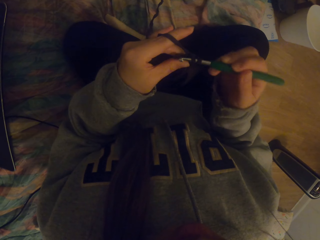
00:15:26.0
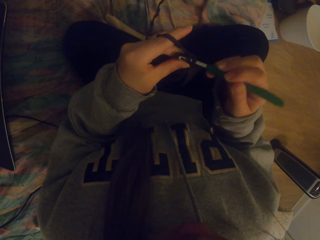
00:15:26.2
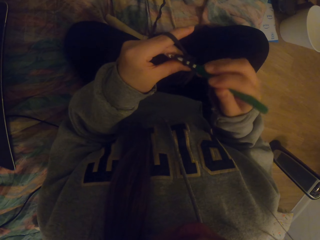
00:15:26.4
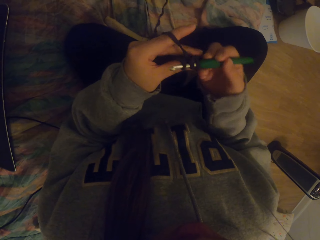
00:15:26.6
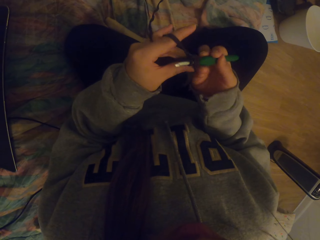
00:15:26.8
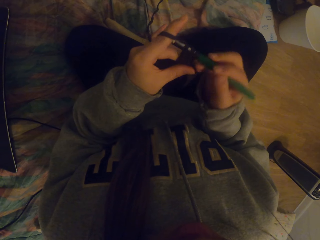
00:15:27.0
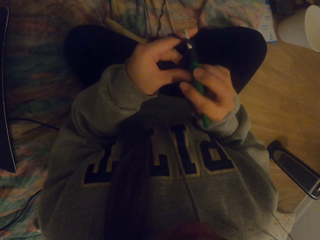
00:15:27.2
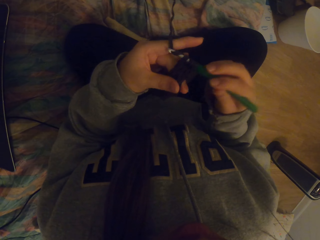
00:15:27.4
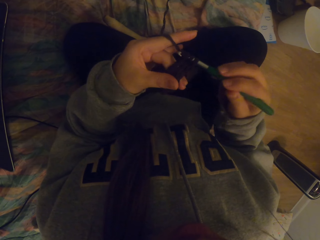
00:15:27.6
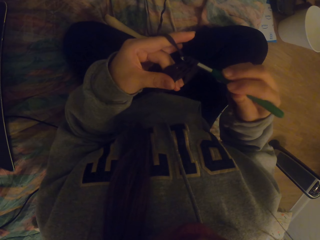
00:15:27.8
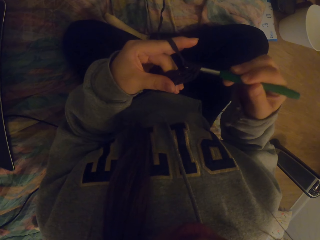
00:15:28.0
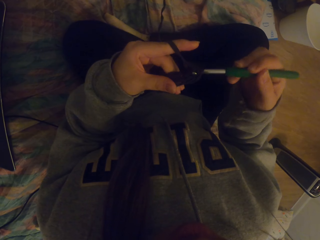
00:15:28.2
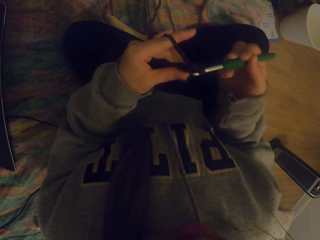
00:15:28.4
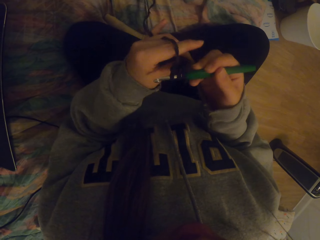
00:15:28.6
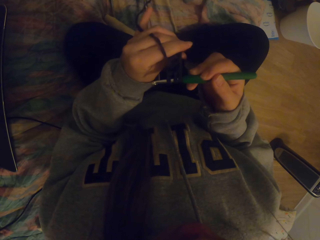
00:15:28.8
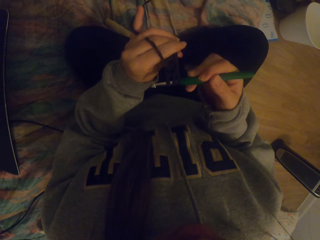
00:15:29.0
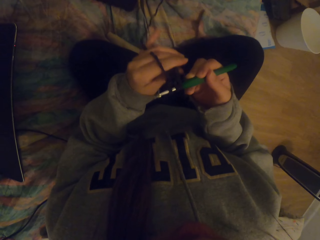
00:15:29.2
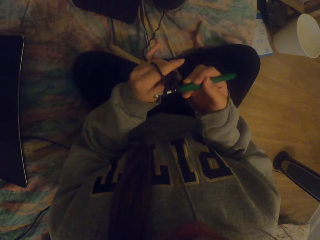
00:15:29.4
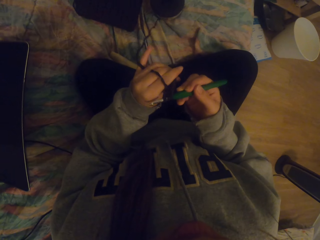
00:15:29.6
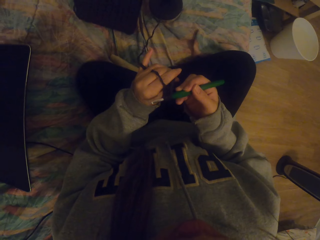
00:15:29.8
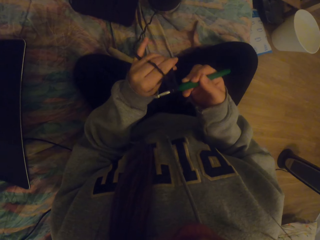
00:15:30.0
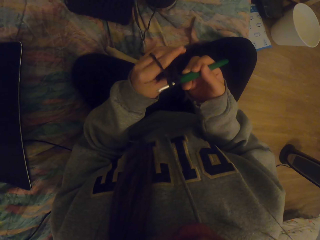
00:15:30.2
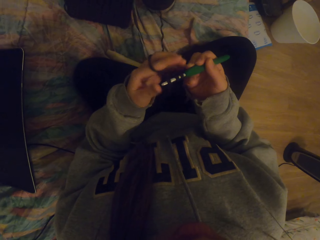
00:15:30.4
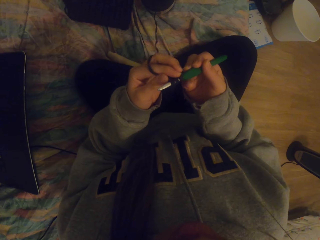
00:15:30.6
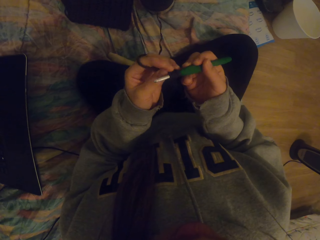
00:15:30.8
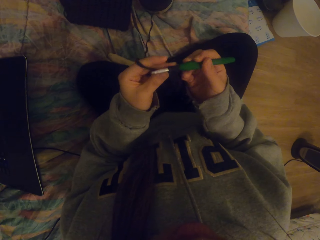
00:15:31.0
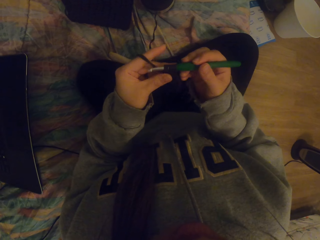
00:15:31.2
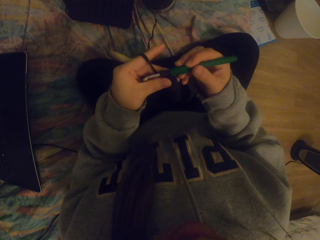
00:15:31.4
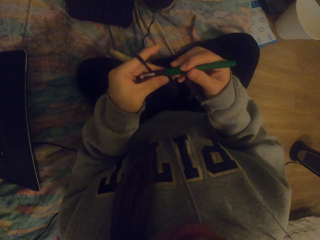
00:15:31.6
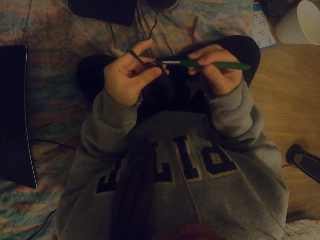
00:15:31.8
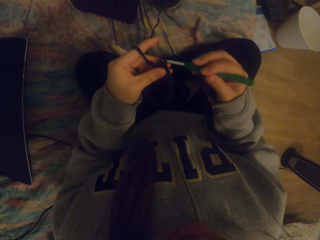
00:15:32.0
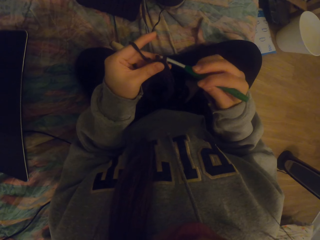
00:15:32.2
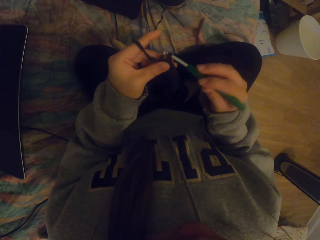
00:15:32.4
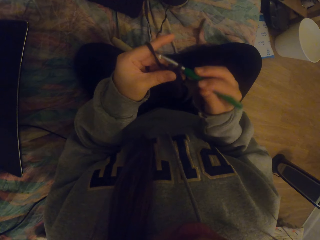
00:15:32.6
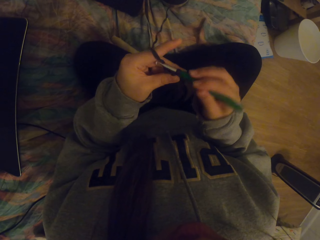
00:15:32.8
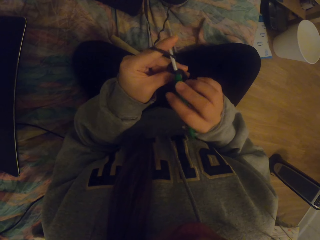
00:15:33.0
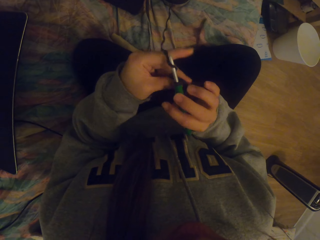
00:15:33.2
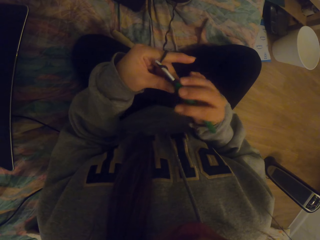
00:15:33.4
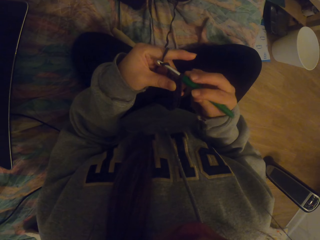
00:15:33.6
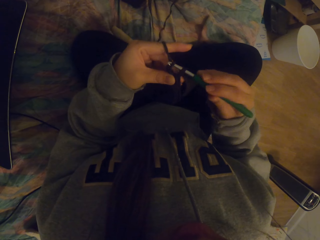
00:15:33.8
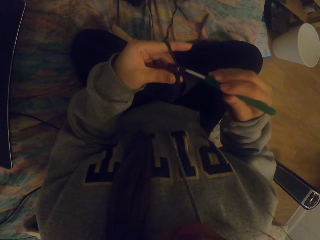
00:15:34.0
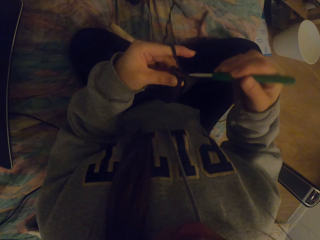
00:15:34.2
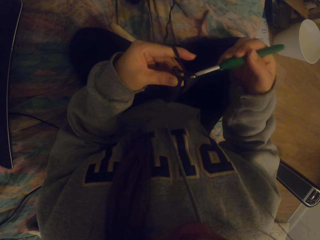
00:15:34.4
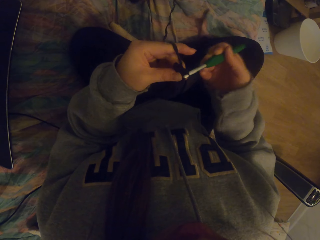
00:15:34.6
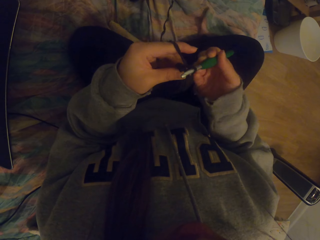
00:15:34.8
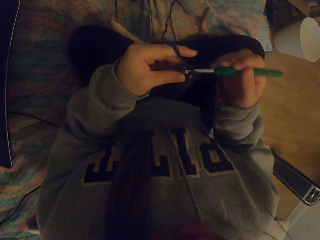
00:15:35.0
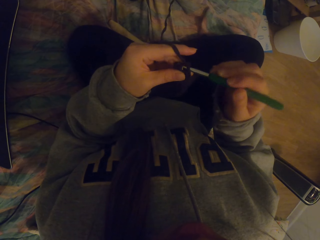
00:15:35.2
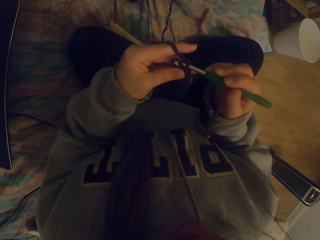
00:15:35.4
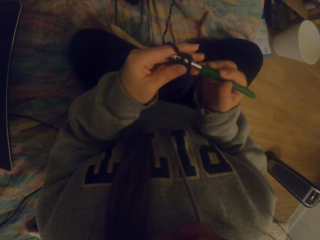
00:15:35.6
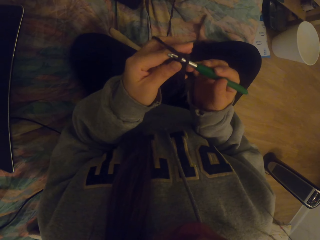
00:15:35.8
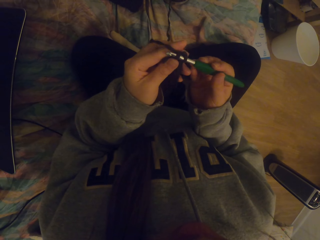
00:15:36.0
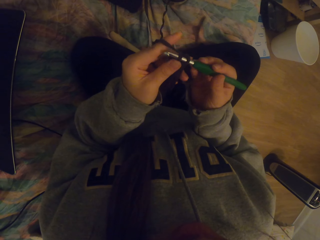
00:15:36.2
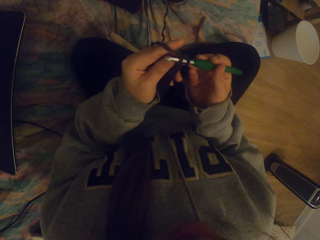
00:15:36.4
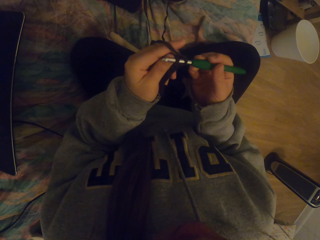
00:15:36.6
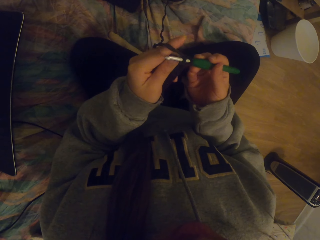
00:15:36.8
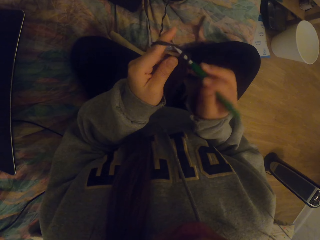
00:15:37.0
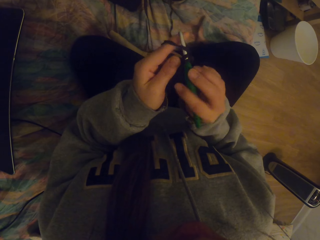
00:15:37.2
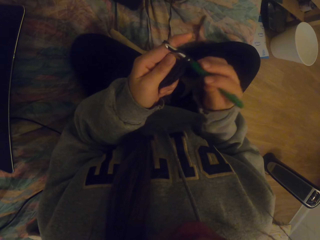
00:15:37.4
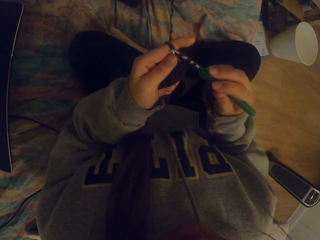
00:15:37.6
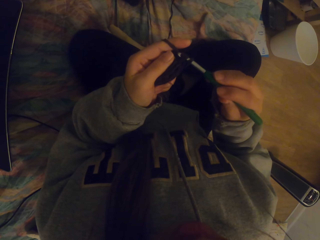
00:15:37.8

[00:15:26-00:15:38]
The camera wearer straightens the crochet. They crochet with a crochet hook.

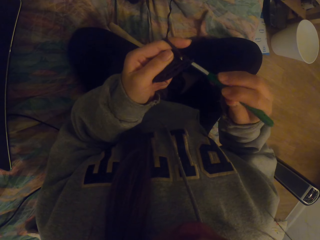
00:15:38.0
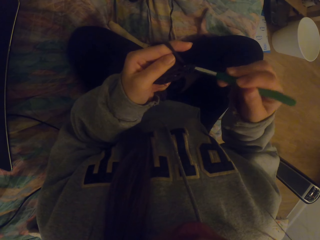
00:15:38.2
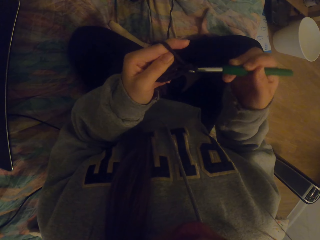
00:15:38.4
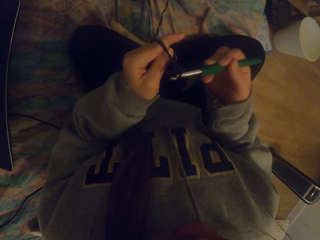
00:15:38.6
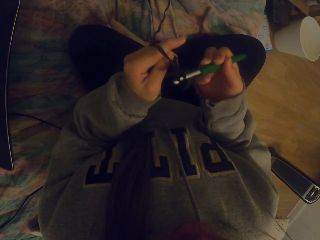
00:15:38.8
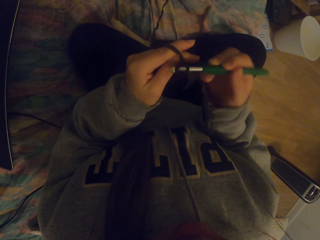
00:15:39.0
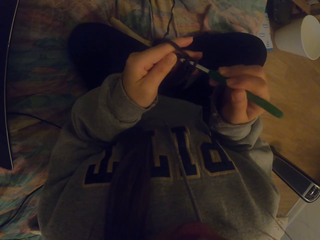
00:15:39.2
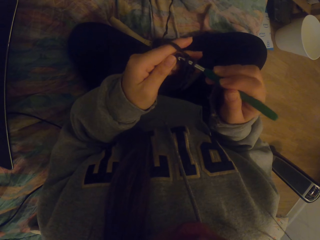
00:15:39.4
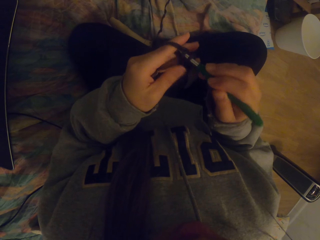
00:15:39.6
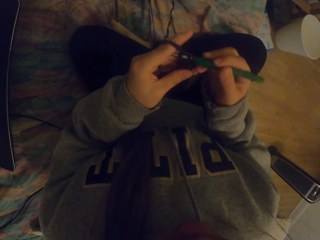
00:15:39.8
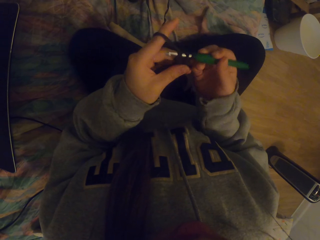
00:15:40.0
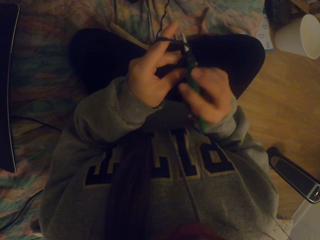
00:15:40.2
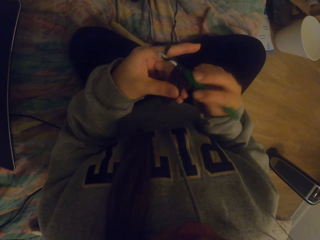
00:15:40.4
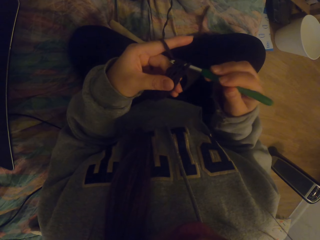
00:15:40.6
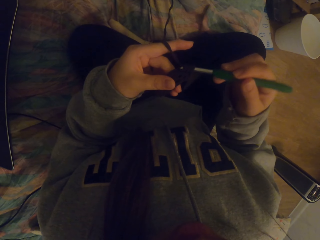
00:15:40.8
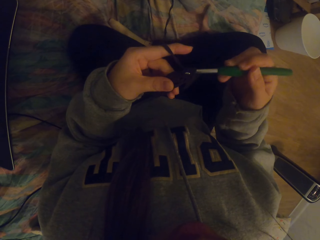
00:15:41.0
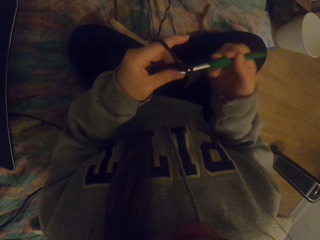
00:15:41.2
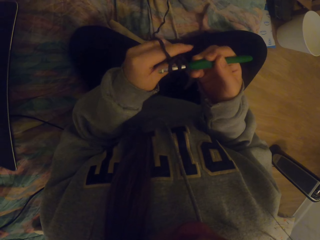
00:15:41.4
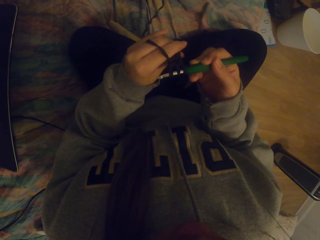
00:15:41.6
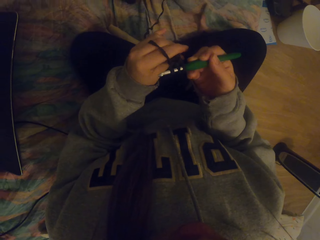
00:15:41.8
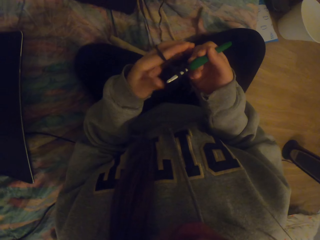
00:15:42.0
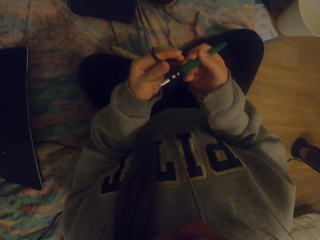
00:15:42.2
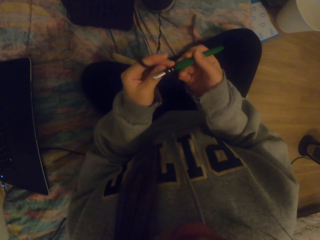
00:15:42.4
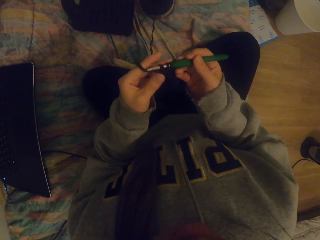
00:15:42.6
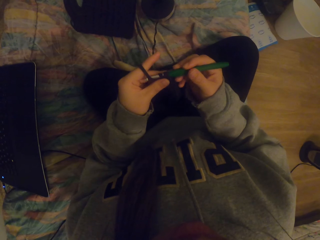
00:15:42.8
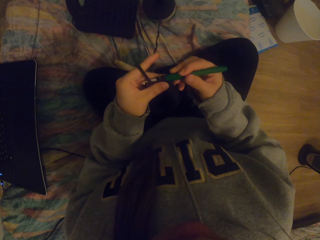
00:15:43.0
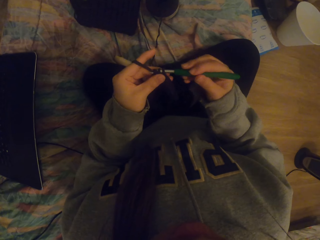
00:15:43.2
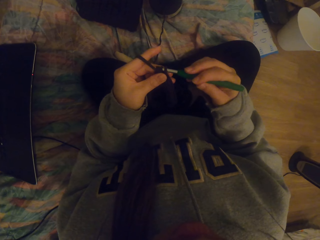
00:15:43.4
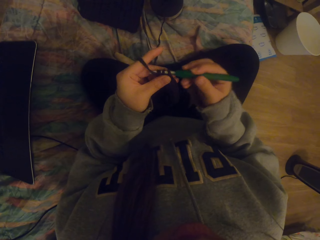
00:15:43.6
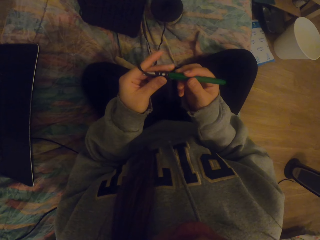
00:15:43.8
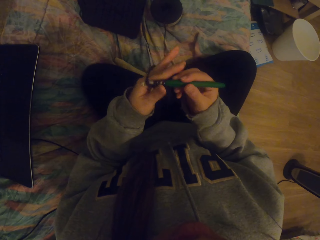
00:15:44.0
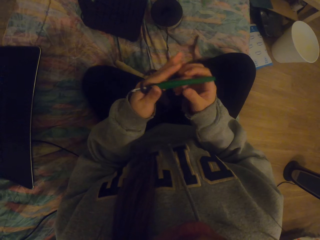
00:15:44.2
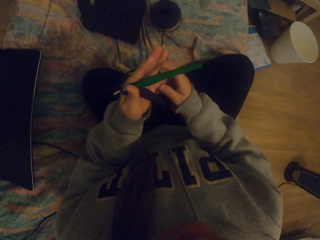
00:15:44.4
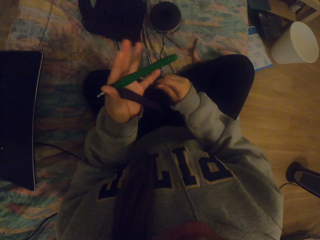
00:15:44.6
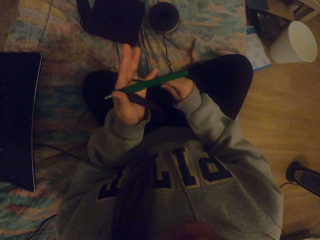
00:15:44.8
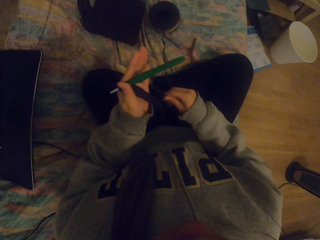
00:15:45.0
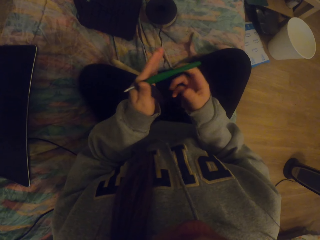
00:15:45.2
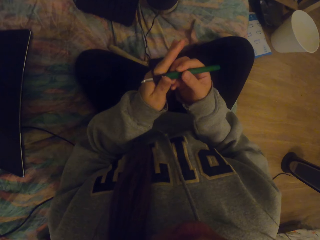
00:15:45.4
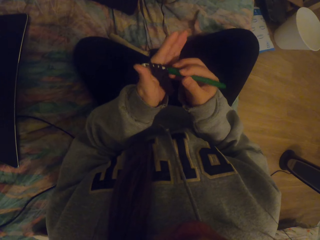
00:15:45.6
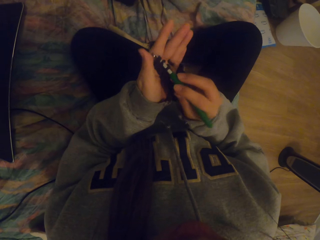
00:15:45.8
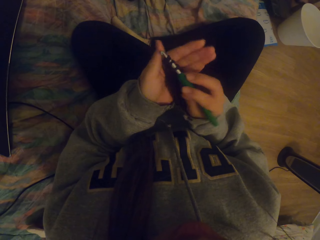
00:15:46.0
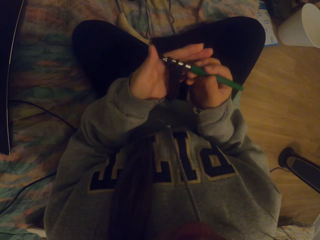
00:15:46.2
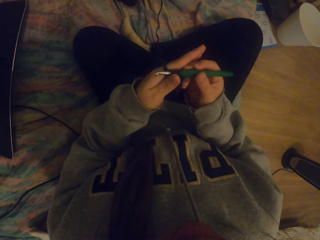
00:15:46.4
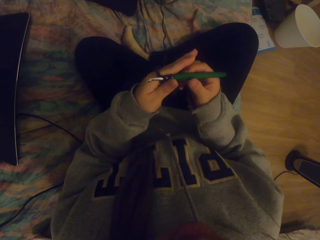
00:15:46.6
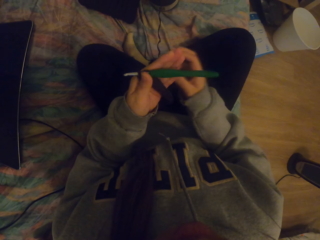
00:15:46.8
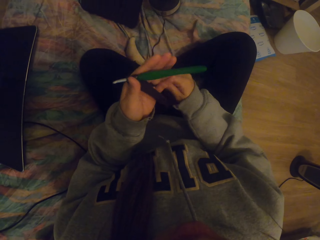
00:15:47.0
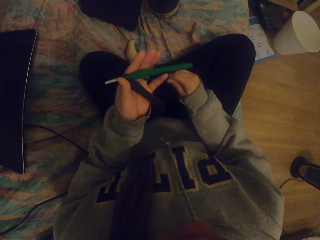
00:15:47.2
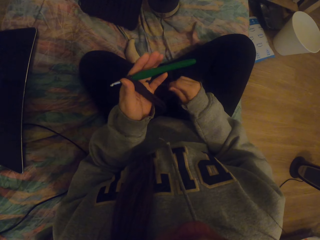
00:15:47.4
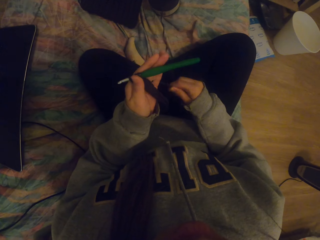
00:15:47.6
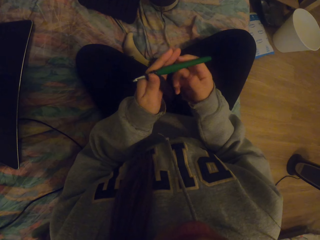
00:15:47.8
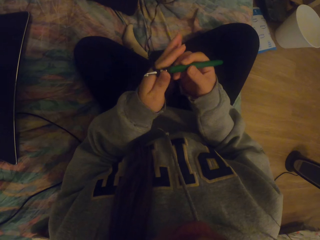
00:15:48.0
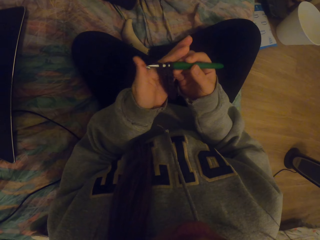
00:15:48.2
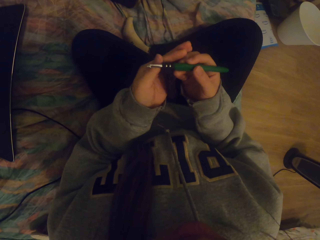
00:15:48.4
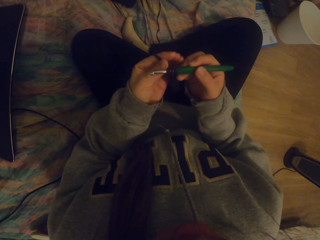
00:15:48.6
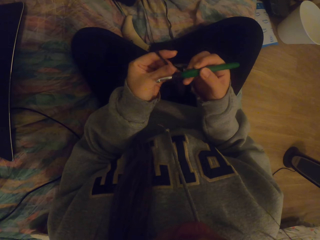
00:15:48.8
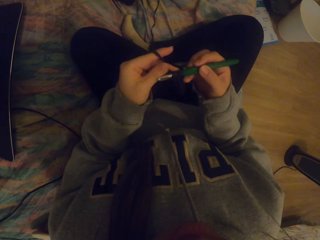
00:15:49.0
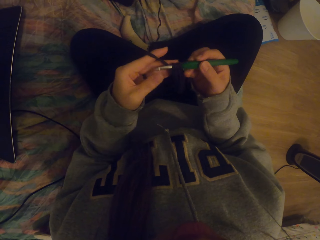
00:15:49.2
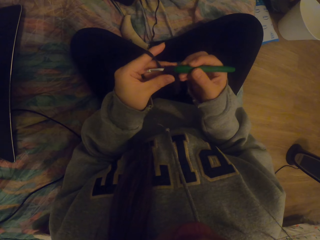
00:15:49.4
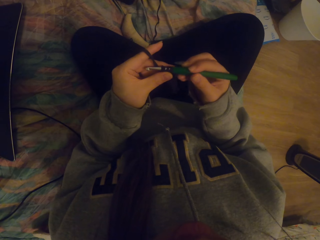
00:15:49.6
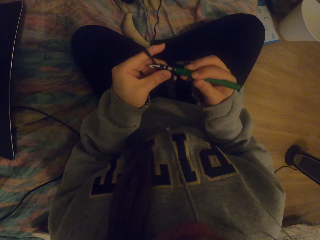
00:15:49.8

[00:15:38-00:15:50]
The camera wearer straightens the crochet. They tighten the thread on the fabric.
